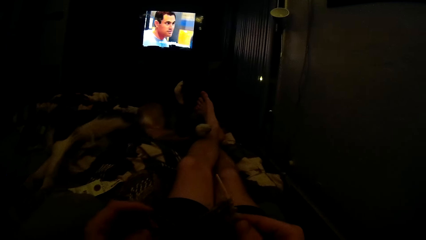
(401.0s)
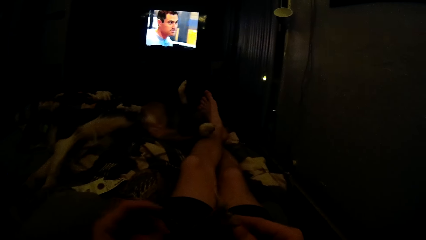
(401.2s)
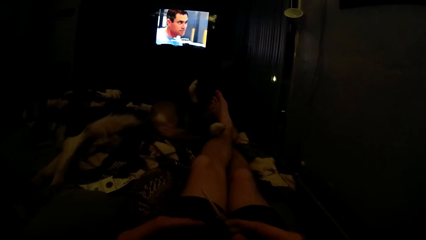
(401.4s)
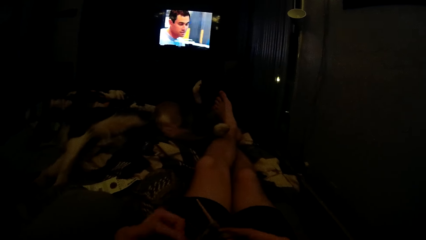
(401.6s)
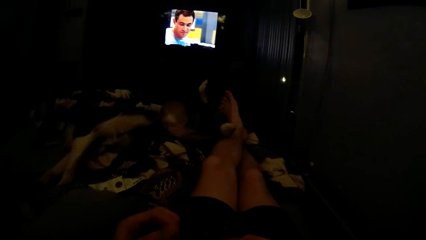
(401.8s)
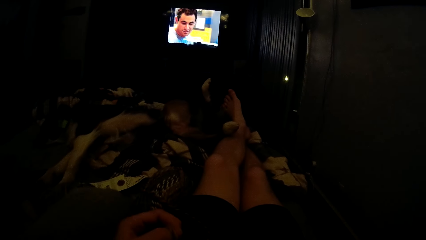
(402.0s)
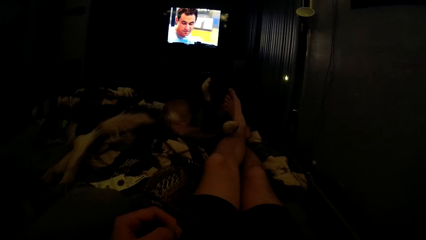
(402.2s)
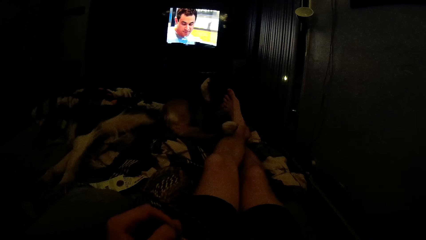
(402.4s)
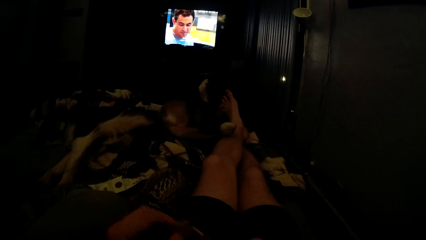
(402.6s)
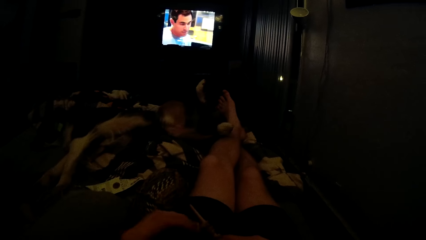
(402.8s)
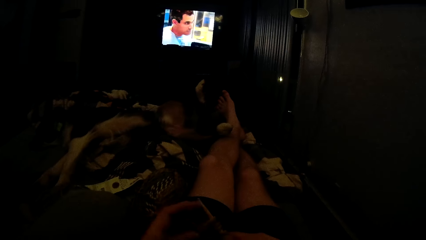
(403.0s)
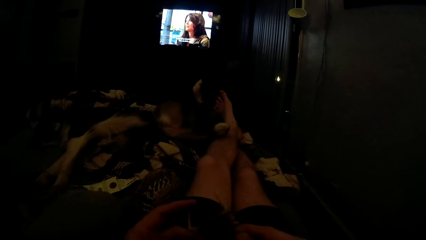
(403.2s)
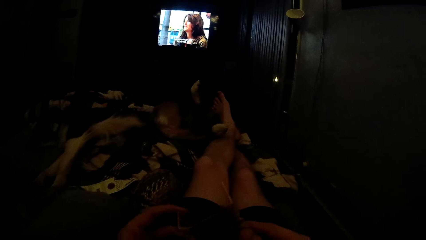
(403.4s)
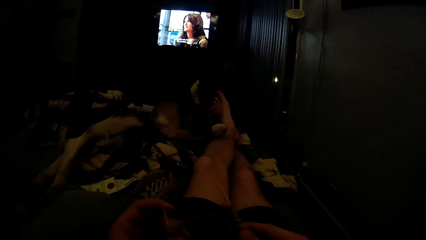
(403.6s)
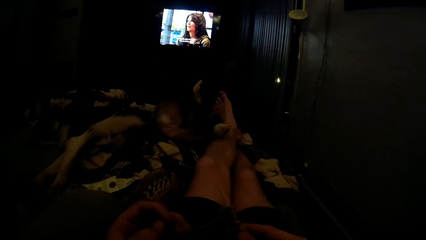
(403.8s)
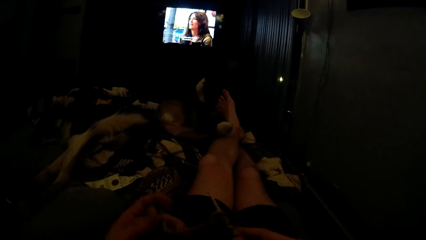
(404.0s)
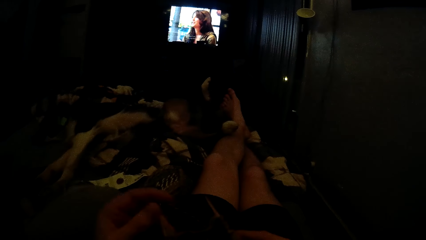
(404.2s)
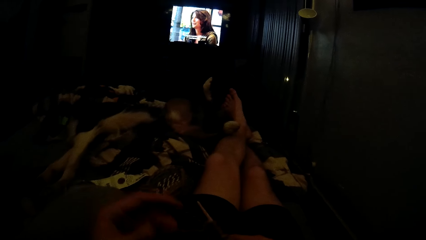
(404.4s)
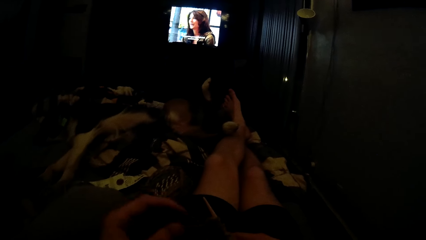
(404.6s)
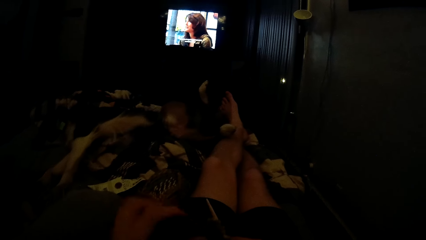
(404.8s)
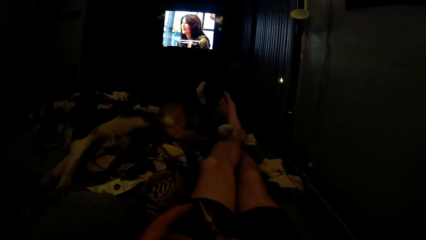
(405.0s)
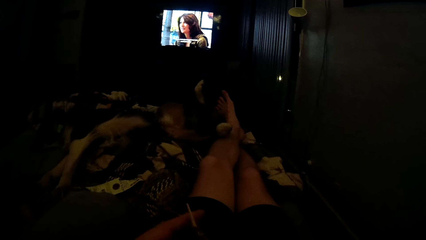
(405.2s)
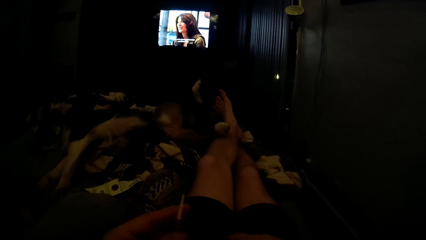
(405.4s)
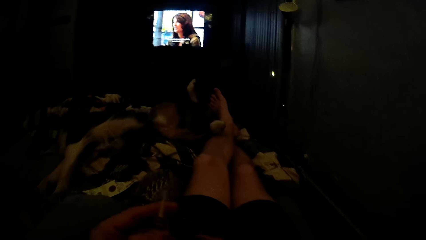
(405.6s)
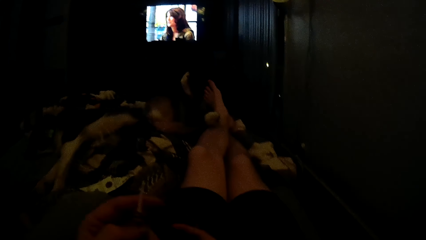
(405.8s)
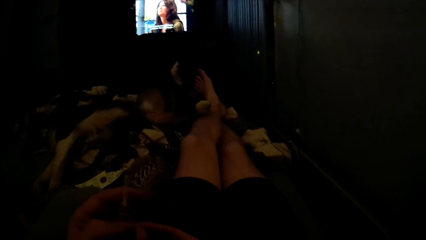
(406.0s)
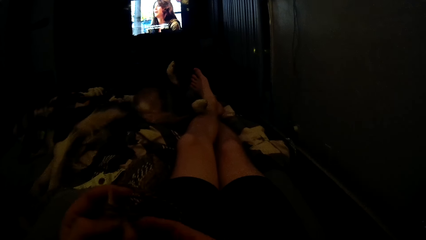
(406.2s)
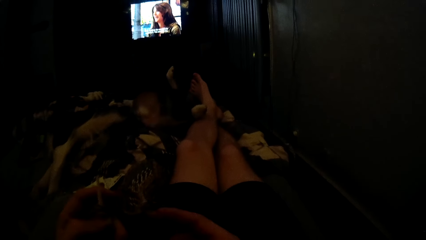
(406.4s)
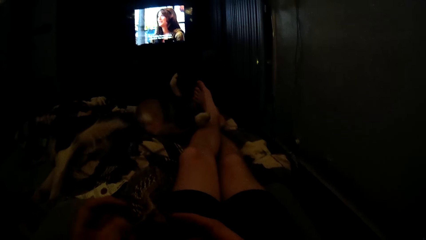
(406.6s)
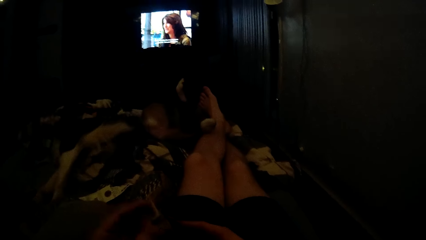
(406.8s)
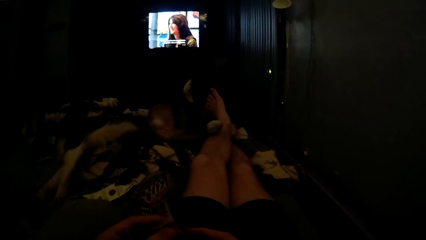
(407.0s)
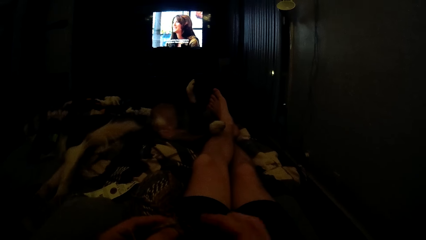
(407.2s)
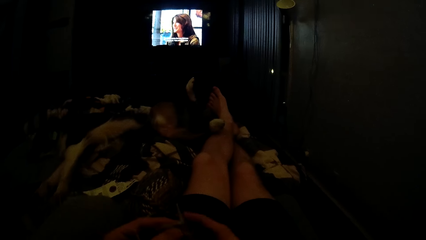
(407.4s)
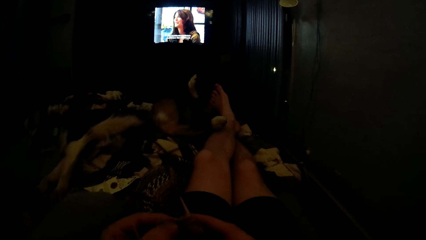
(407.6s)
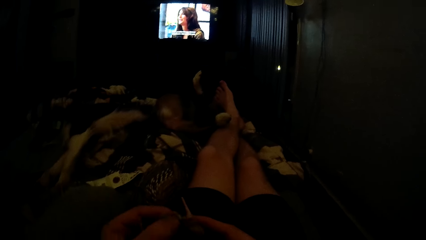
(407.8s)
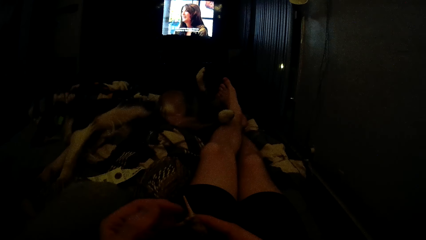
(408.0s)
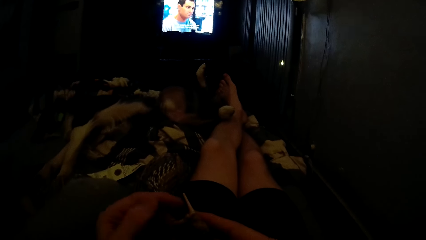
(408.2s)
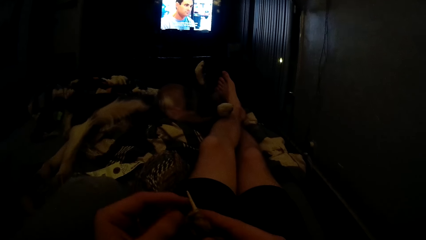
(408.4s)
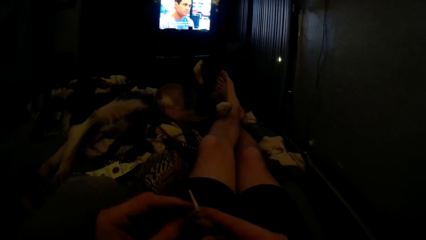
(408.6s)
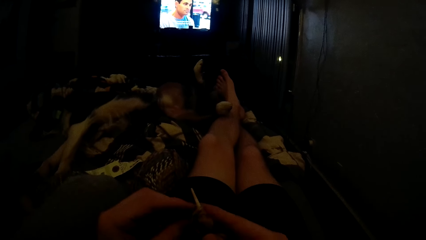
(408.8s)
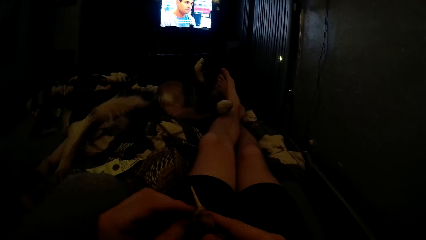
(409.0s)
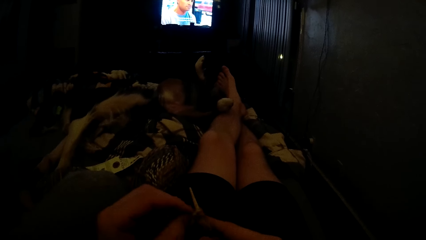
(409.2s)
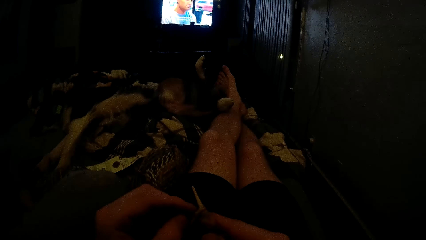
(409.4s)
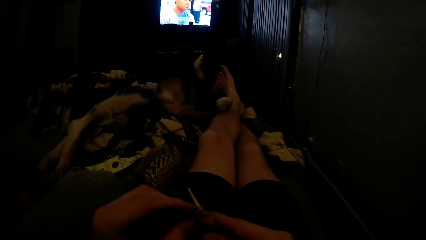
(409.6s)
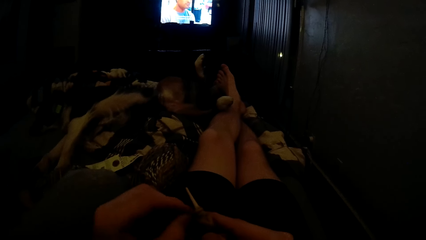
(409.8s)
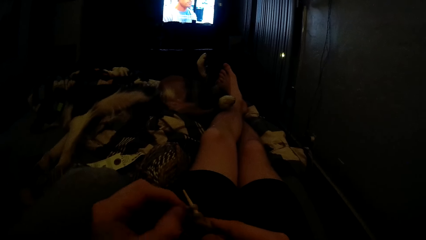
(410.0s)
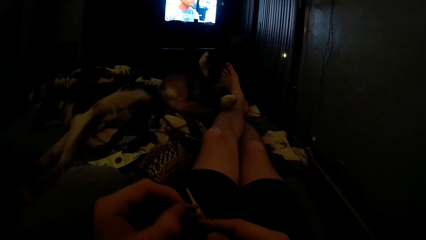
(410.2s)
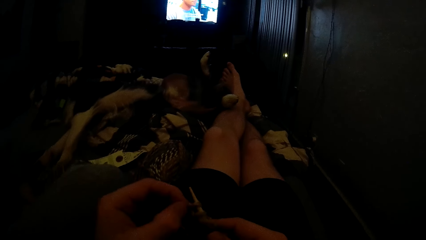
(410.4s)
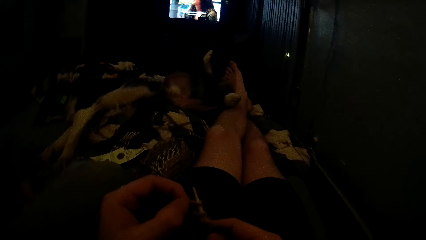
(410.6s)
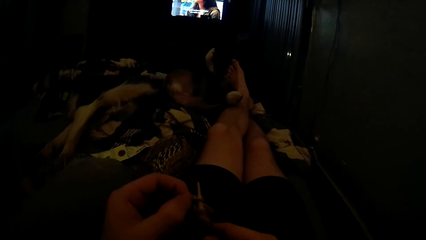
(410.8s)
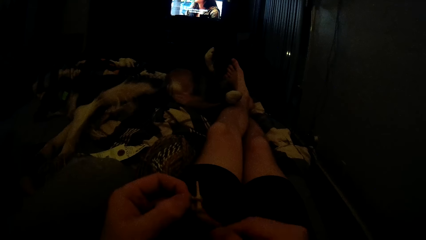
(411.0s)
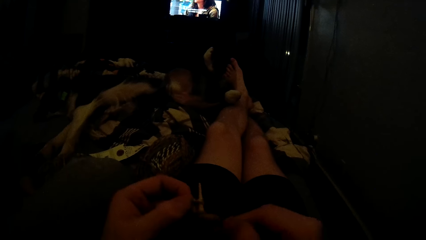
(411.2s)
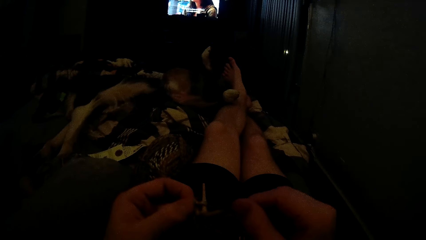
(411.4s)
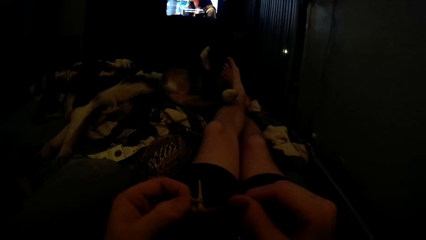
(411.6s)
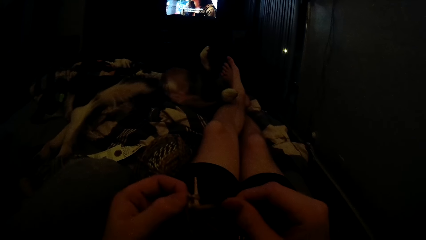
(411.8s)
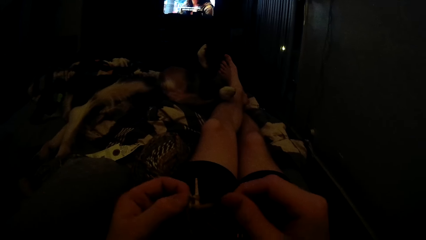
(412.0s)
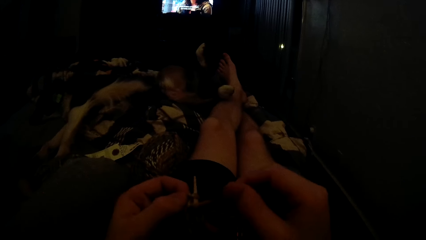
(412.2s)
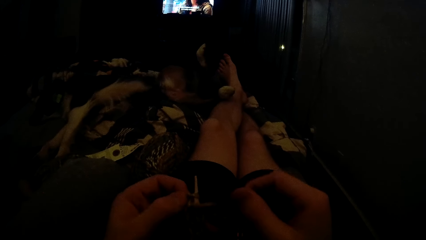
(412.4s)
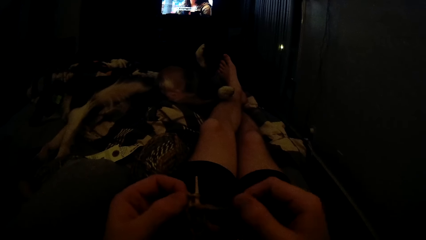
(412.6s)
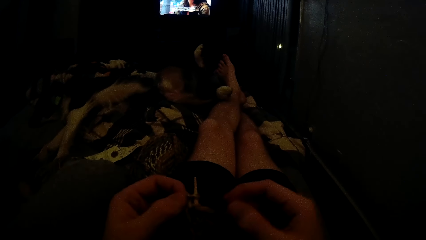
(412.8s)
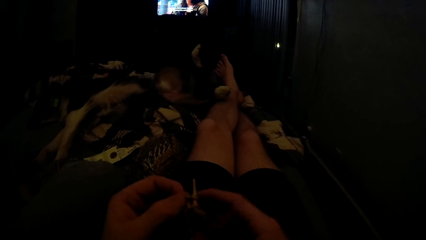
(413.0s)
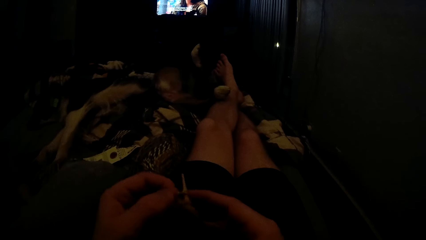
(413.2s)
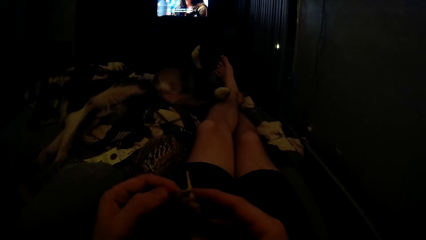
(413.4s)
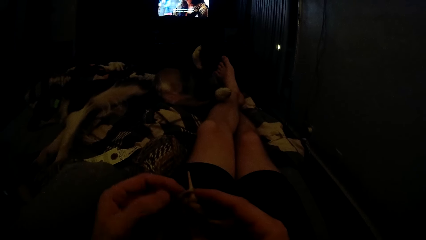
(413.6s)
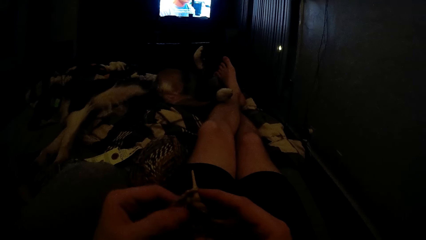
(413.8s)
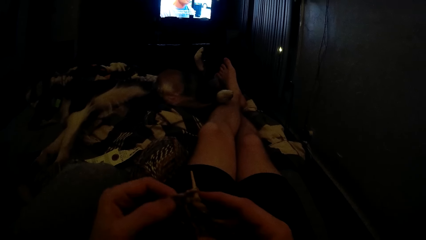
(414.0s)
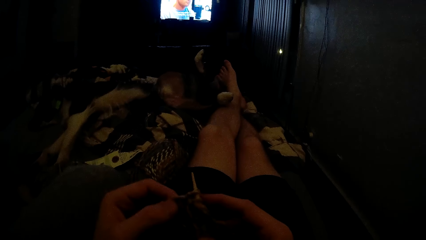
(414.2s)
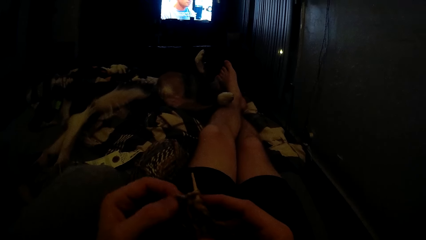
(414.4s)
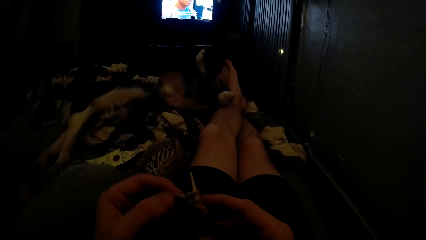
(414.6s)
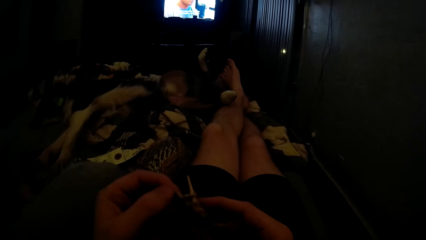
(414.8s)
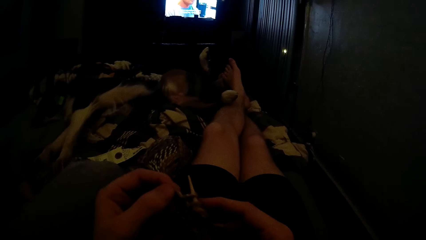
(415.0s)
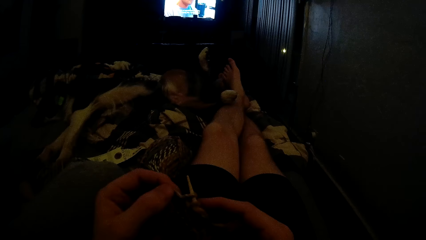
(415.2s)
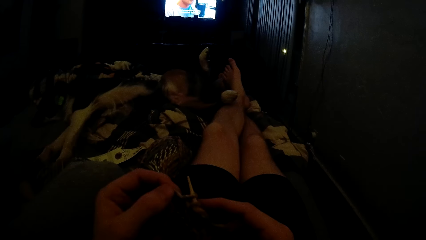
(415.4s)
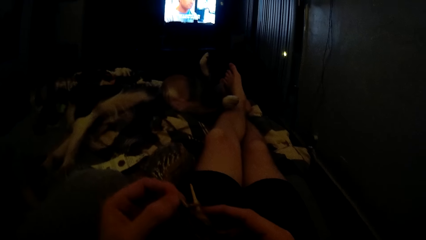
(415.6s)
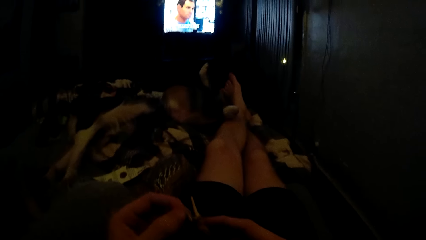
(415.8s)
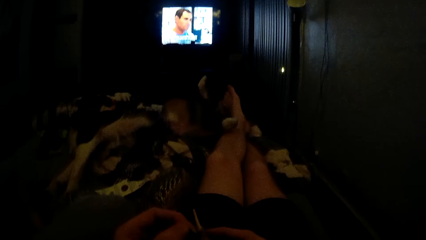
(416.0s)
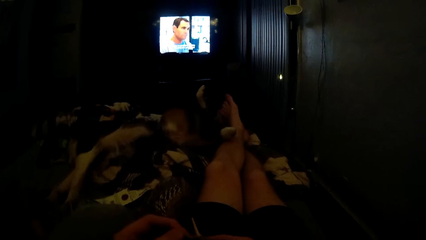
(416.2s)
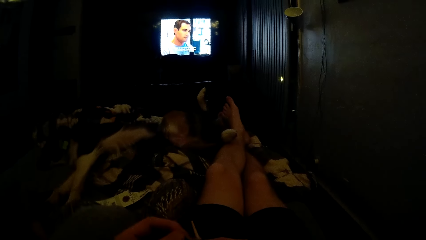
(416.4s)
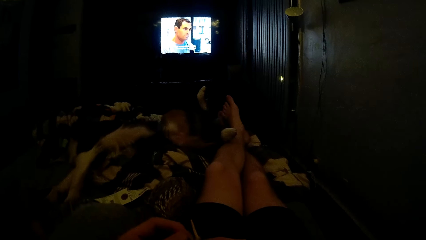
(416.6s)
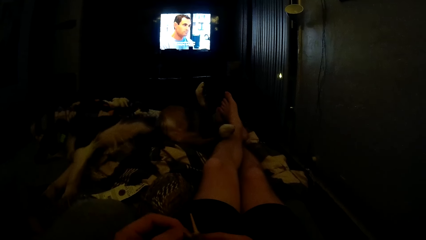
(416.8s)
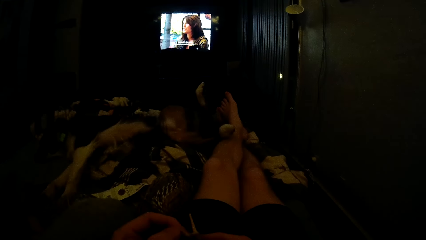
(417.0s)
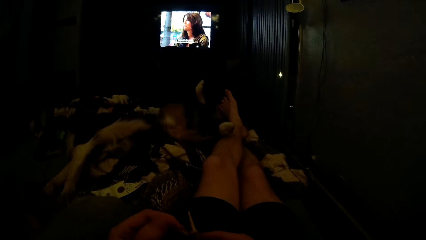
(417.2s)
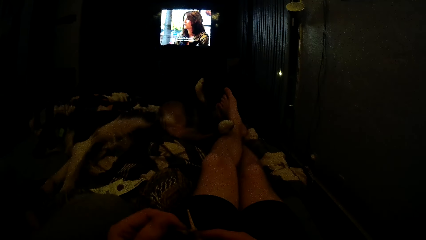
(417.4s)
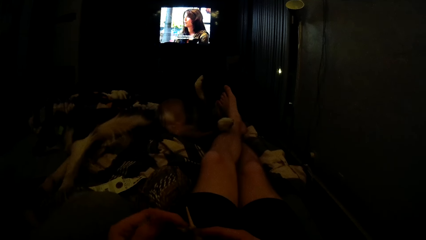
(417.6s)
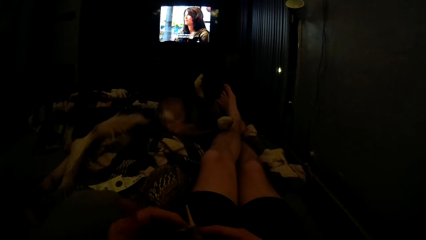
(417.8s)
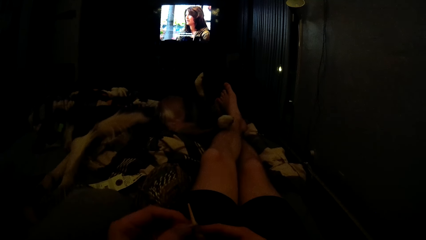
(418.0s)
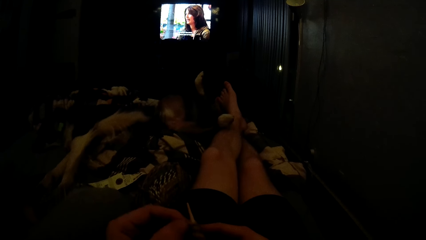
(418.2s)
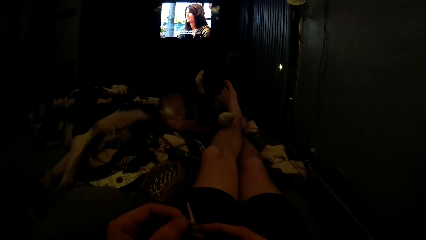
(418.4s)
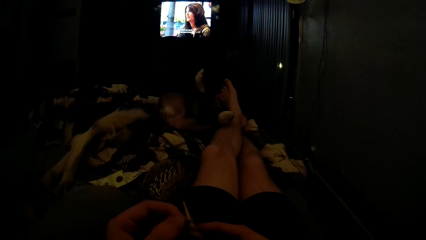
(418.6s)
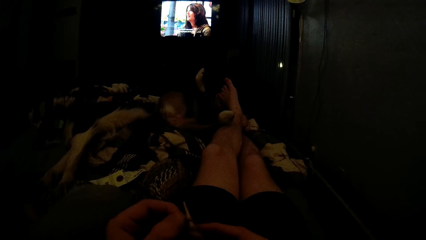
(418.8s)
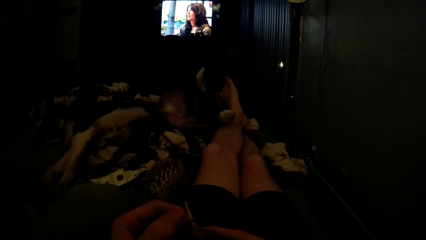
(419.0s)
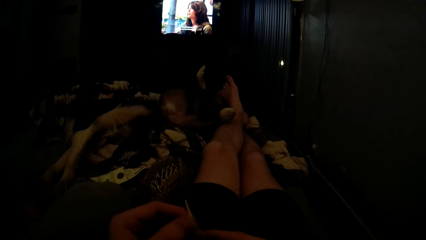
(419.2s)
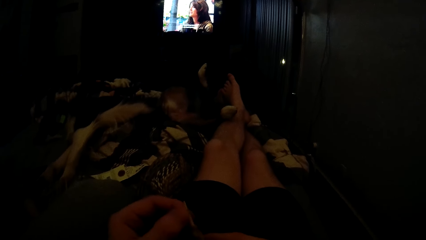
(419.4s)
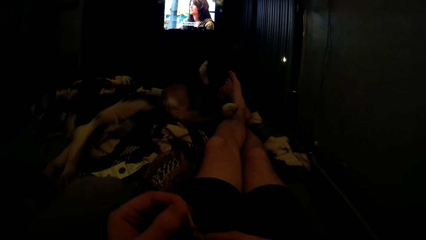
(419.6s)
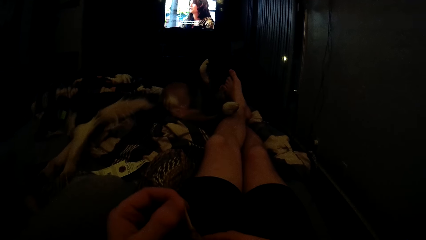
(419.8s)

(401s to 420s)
The camera wearer holds yarn.
